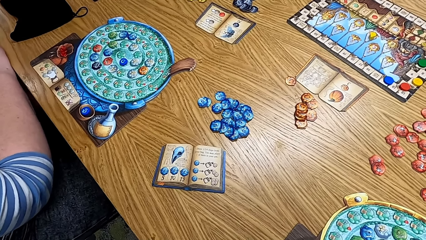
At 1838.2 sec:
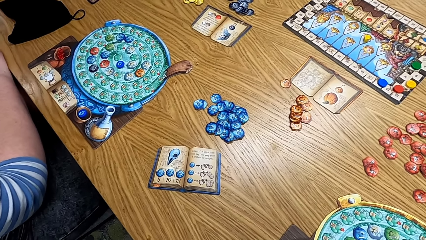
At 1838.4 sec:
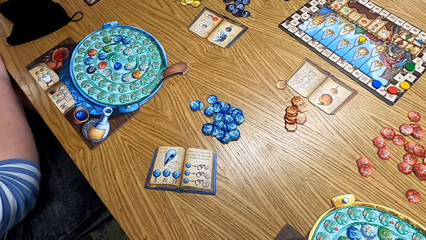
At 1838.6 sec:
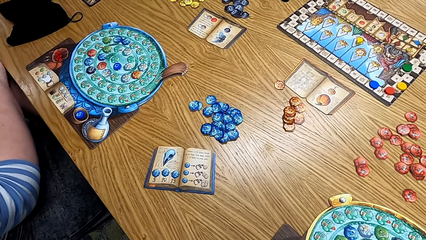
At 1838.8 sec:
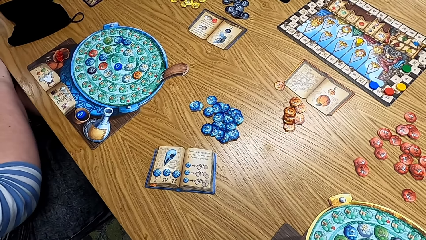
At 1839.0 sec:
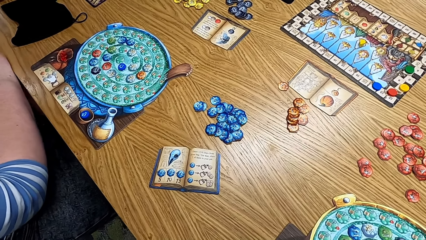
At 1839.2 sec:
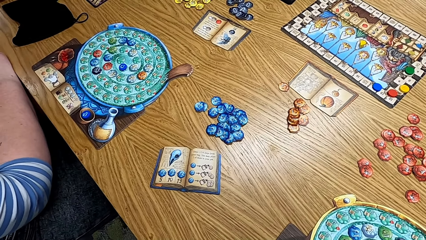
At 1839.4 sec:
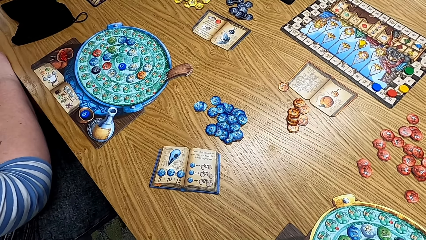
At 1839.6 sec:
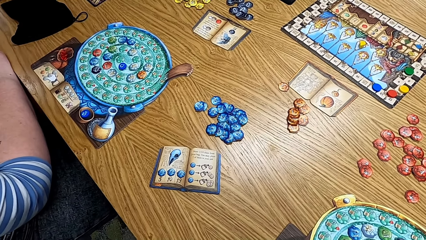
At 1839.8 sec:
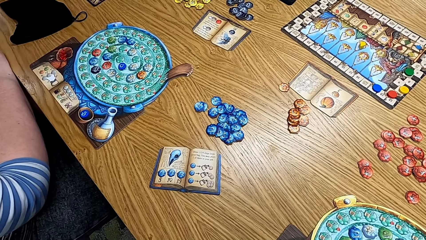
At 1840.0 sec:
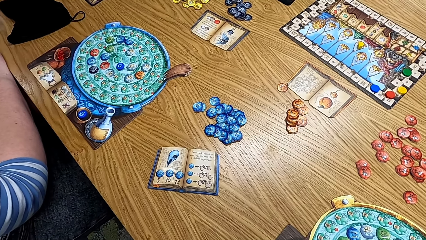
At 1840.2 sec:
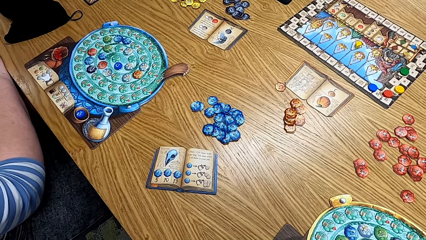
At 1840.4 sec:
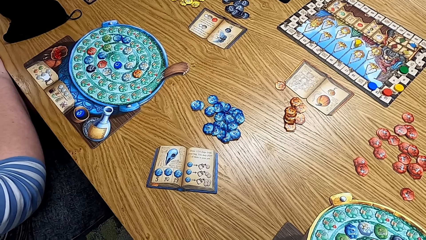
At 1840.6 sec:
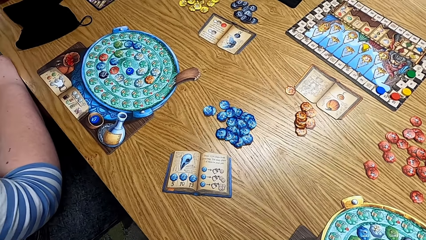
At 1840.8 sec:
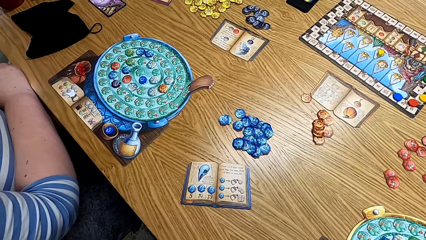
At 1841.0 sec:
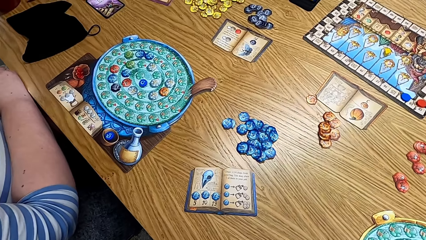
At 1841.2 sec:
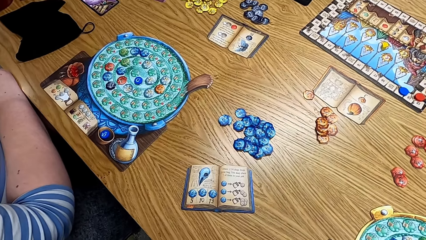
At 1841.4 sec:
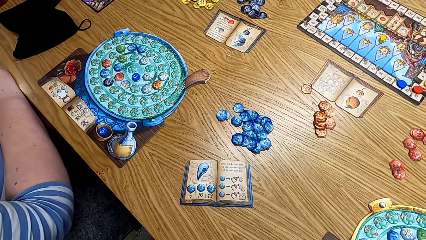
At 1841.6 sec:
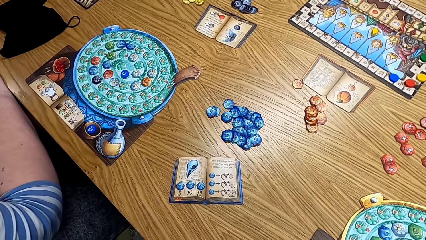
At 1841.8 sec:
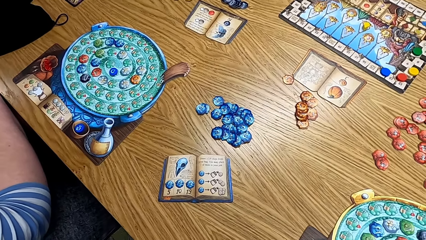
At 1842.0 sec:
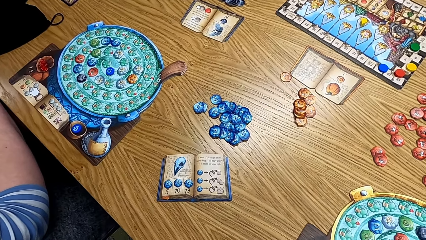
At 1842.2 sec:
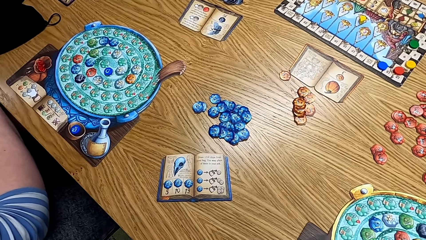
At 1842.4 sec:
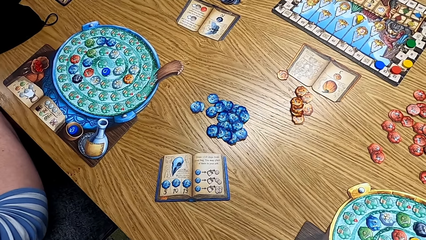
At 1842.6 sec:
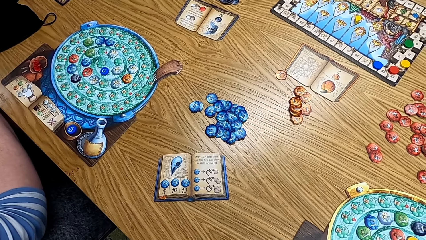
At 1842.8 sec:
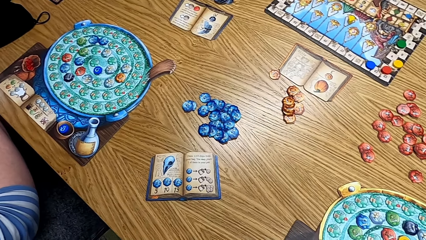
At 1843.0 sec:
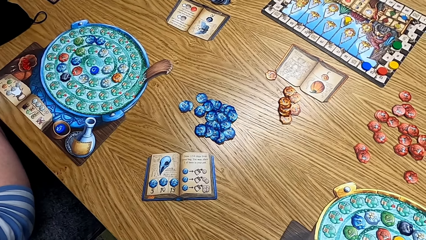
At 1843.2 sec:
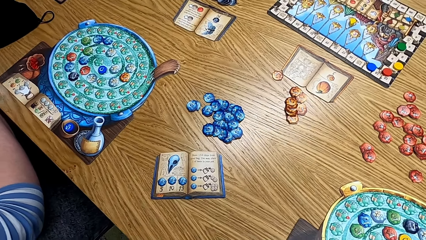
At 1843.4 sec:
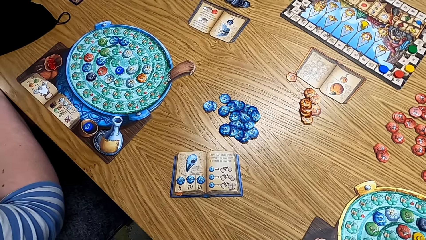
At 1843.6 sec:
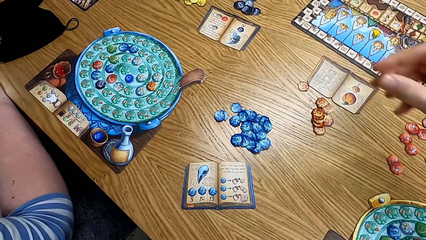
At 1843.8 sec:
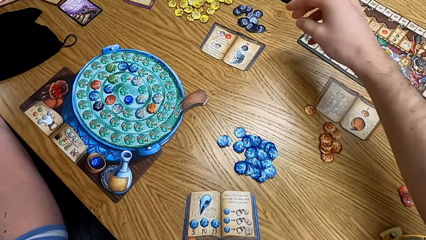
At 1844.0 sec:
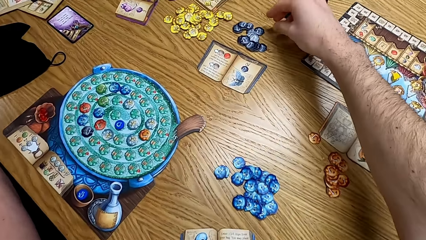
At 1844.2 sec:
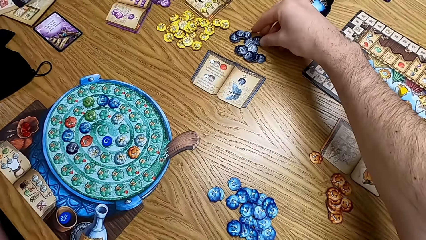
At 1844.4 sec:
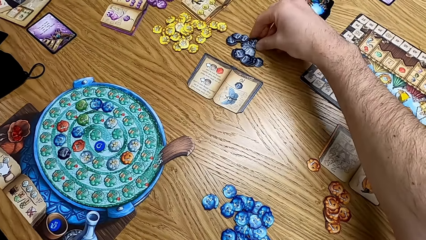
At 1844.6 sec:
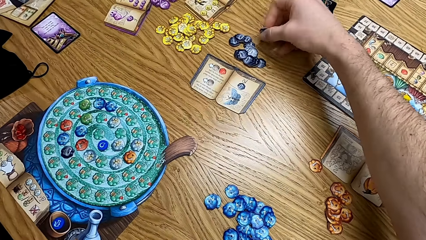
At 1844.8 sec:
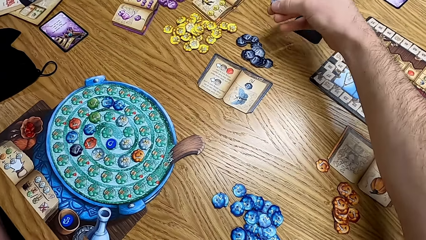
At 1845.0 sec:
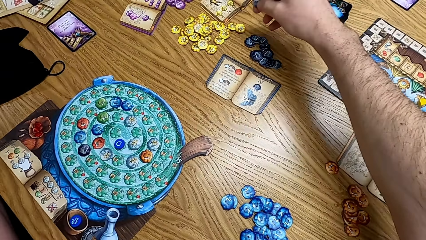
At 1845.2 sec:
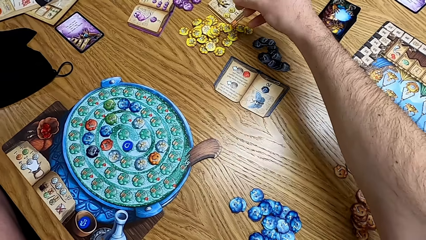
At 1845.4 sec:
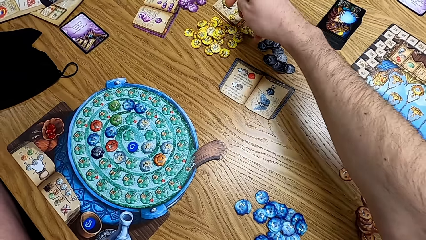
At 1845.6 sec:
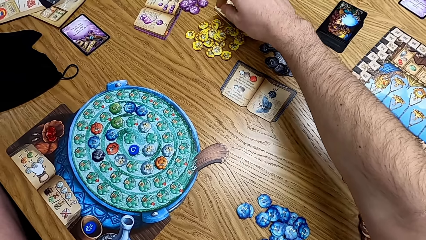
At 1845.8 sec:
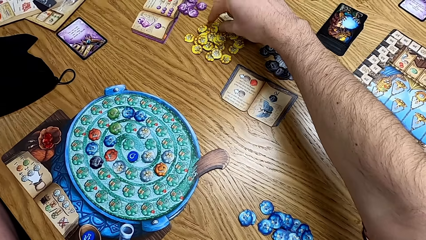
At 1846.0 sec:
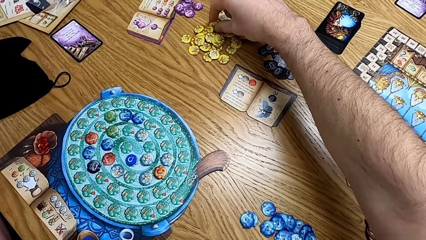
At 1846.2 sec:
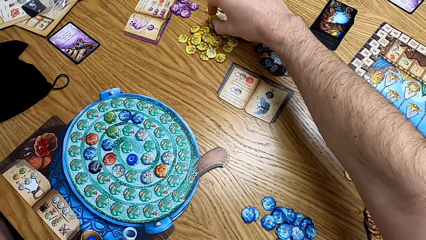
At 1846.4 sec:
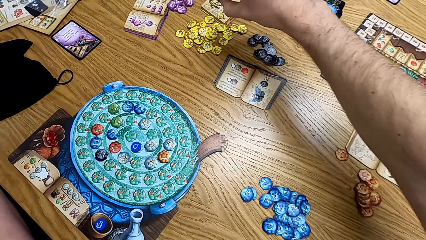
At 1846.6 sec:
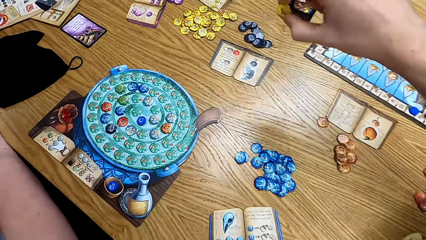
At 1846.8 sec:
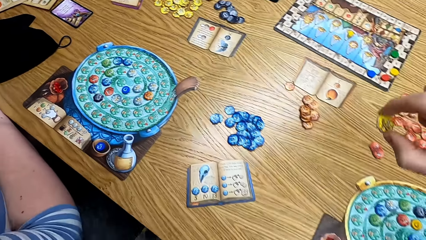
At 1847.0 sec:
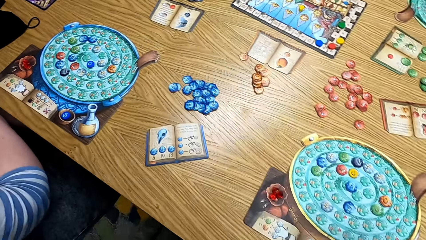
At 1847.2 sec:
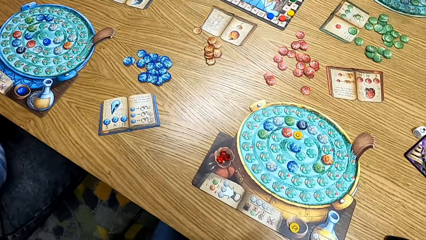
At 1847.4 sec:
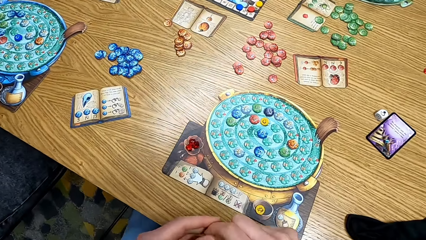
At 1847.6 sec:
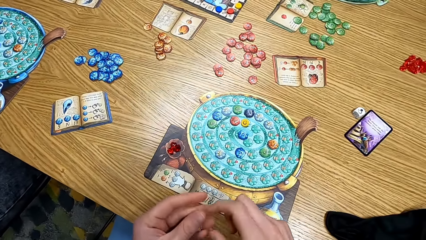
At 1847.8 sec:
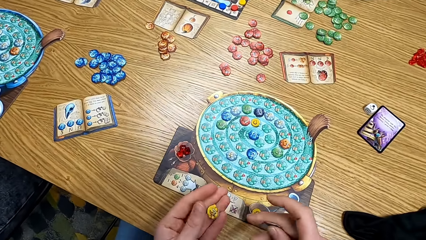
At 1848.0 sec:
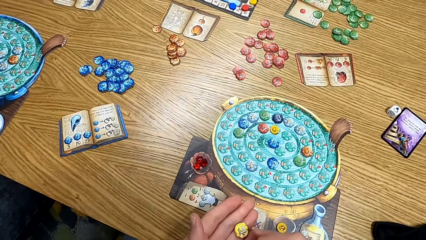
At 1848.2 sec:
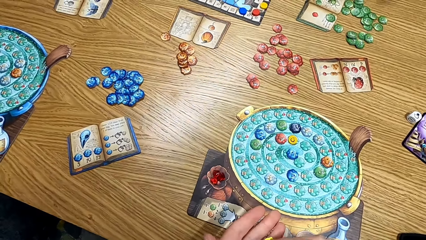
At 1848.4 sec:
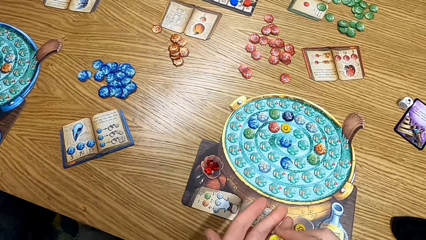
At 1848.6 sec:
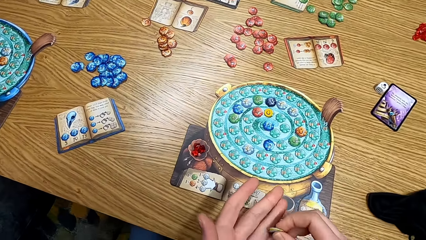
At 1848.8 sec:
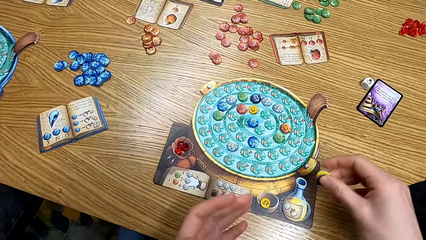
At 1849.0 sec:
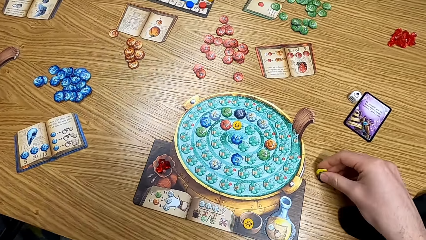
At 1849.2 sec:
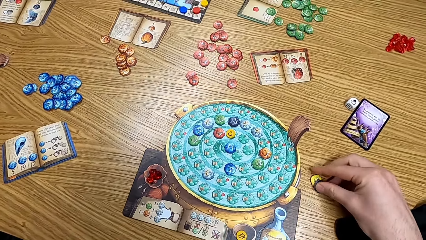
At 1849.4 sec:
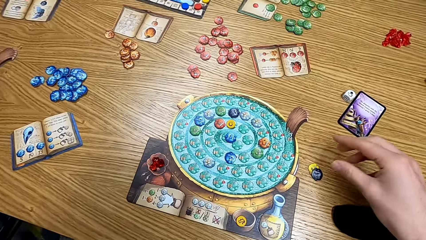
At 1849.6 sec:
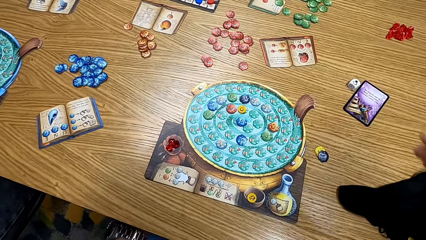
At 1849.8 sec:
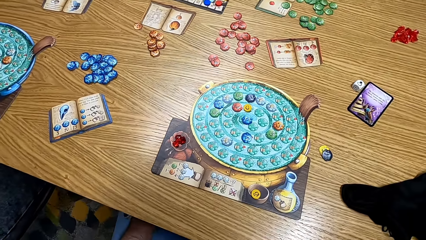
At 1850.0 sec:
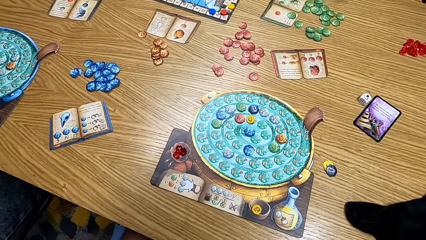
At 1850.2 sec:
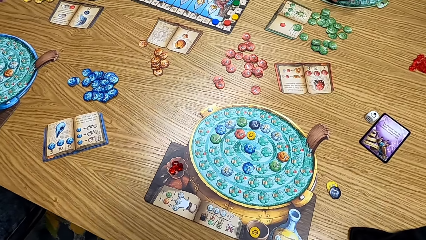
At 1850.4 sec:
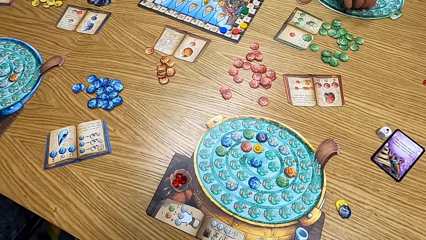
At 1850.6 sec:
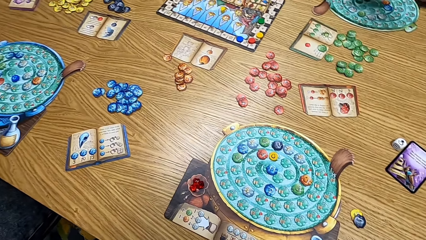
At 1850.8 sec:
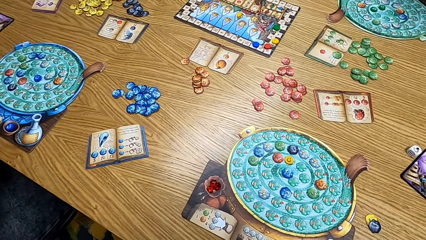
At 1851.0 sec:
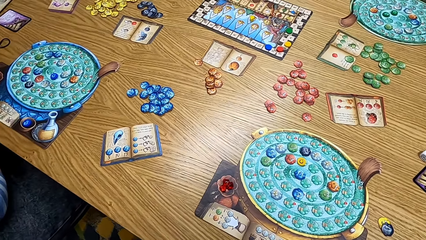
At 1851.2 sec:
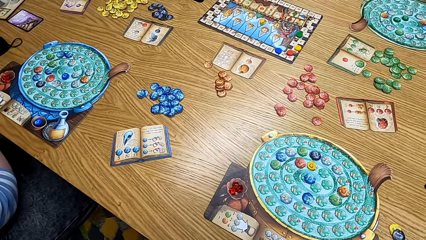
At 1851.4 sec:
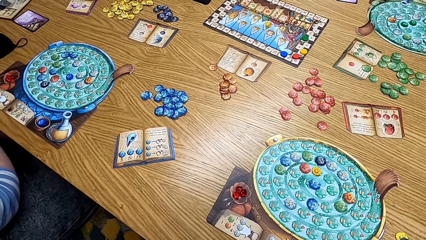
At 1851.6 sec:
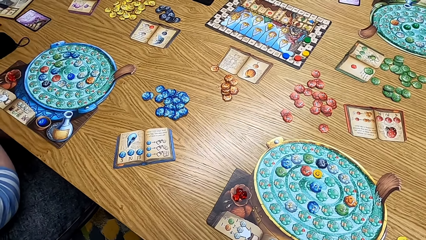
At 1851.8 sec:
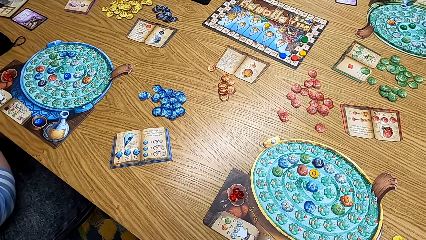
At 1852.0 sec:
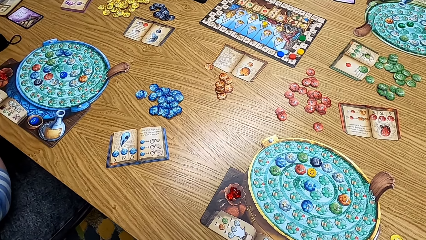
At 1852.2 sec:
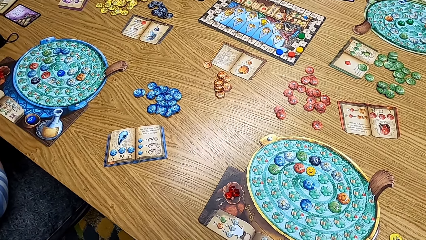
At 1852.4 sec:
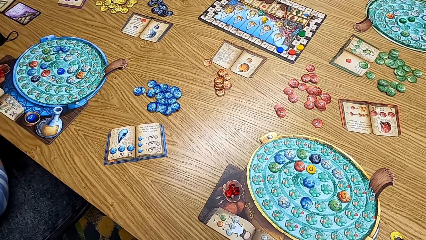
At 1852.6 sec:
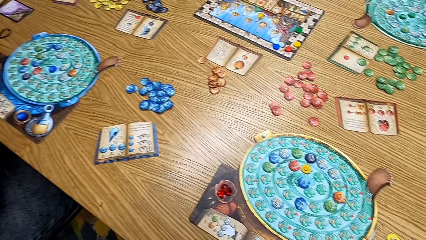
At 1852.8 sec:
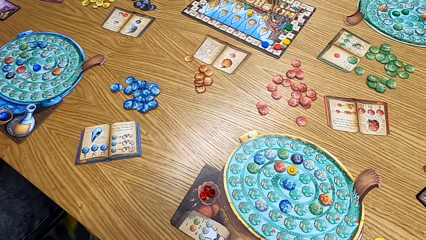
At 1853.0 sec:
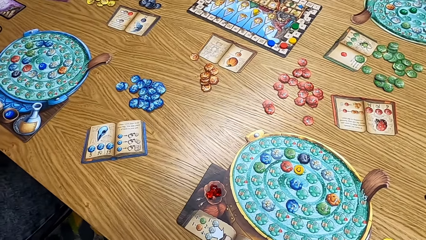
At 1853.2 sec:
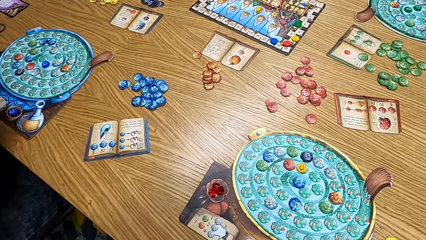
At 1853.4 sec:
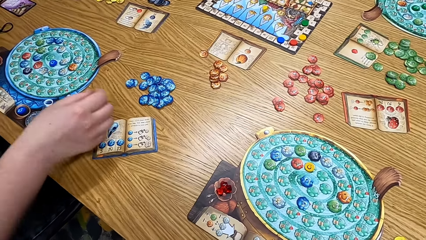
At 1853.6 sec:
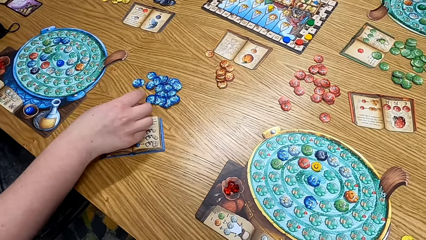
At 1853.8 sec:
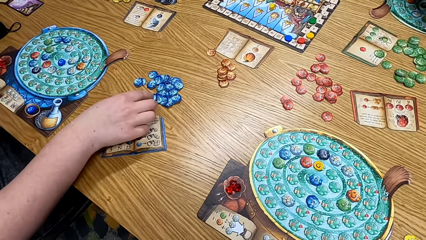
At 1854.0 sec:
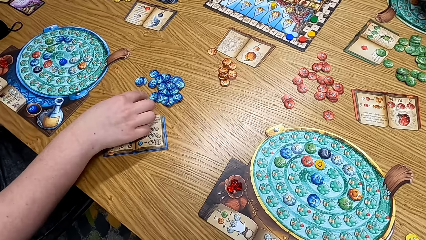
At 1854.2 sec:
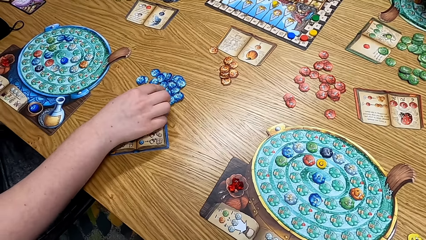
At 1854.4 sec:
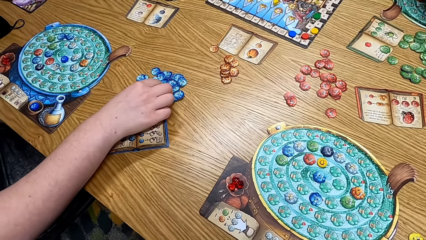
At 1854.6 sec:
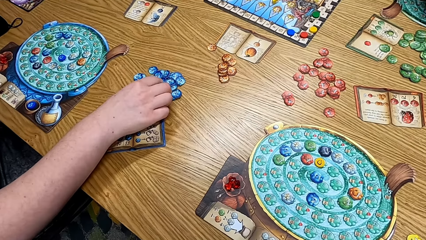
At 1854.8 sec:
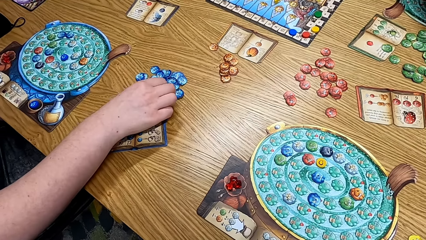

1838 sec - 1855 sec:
The camera wearer looks at the table. They pick up the cards from the table. They pick up a chip from the table, and pick up another chip from the table. They look at the cards. They put the cards on the table. They place the chips on the table. They look at the game on the table.
